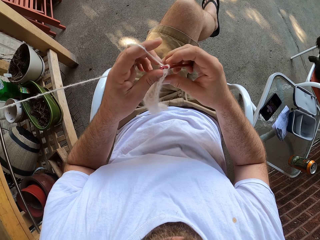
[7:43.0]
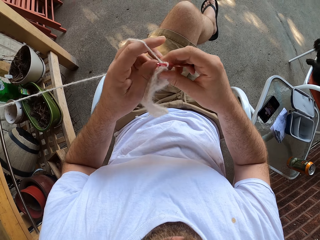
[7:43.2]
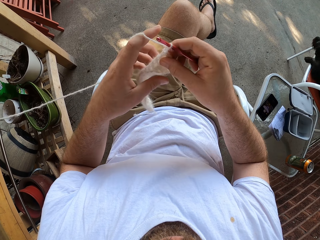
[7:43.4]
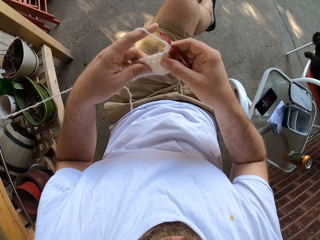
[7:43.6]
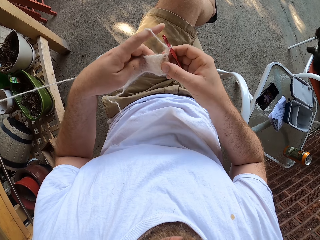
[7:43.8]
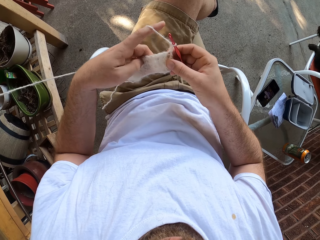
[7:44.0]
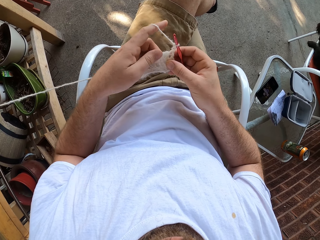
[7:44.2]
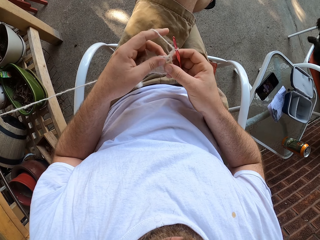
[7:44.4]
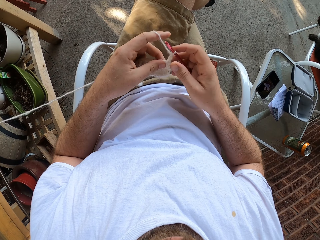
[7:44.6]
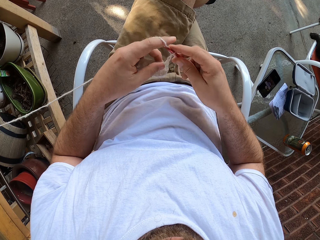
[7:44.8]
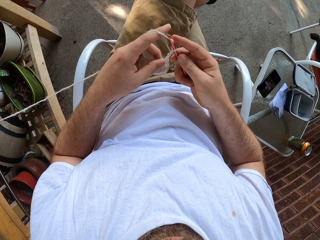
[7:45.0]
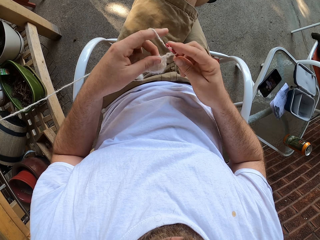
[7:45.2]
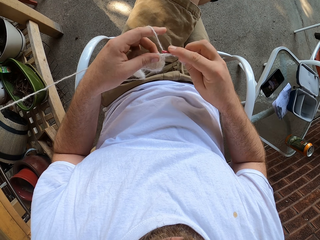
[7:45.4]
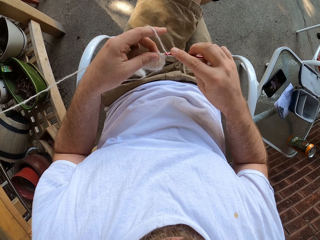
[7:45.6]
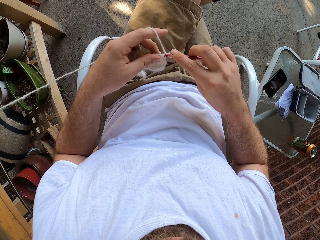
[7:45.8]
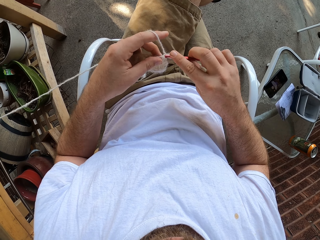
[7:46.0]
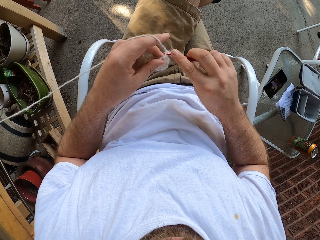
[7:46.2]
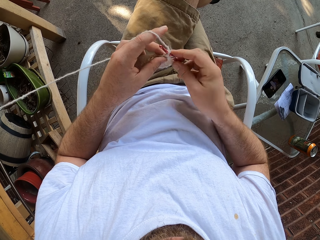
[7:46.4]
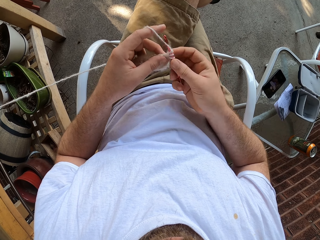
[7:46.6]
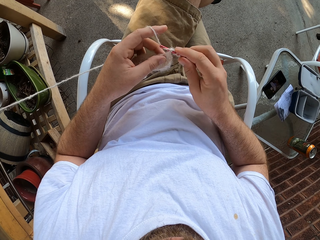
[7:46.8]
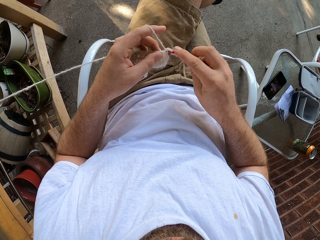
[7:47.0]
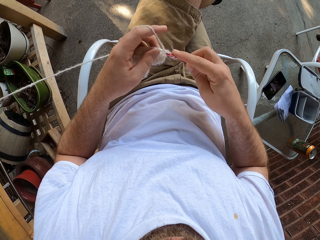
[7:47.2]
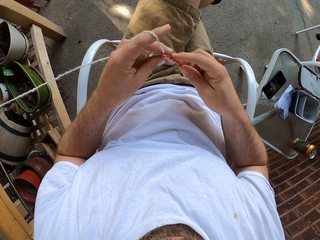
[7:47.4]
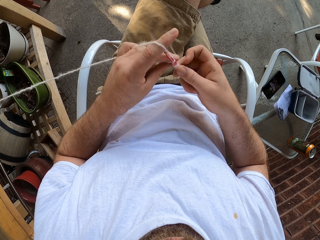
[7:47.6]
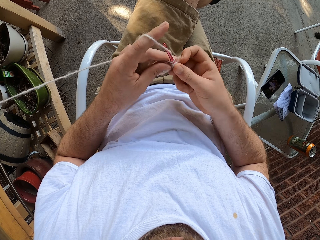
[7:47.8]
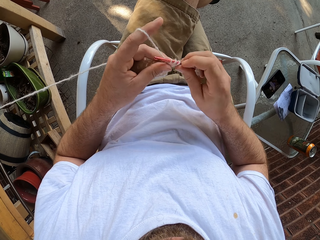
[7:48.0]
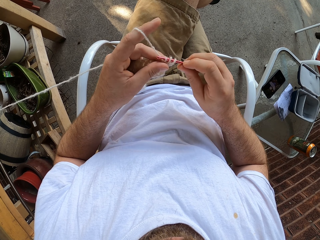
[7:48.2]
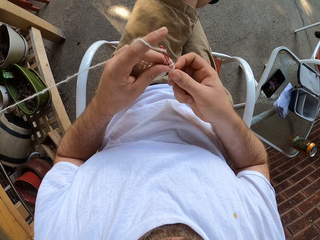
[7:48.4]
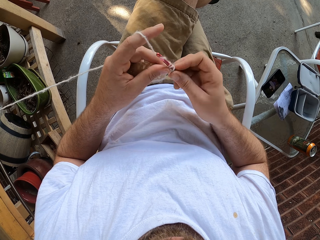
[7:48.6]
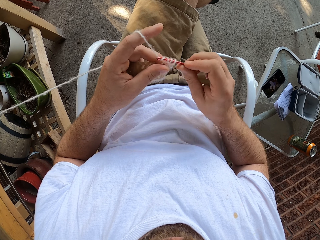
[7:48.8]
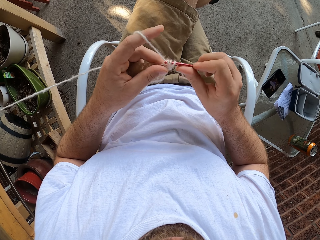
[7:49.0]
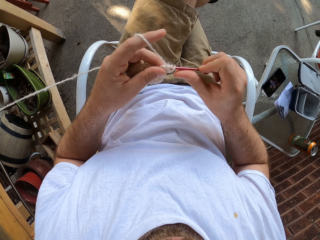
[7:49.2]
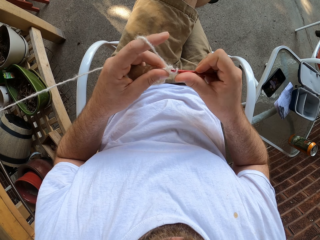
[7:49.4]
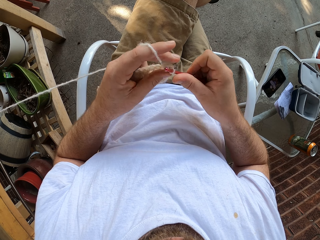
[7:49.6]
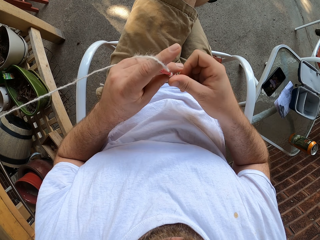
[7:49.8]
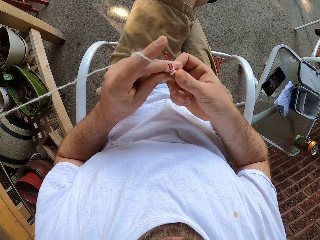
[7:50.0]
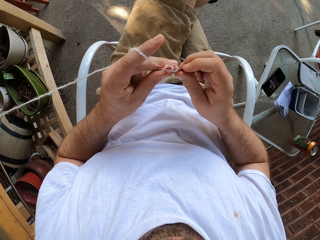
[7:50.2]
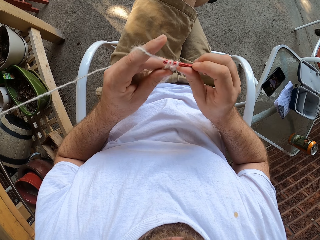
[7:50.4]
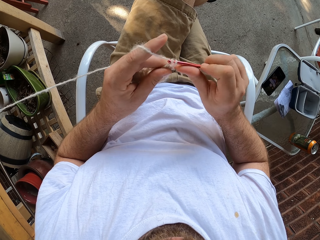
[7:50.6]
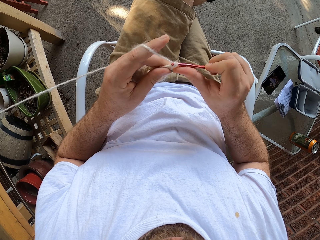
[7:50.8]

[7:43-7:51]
The camera wearer turns the fabric. They knit the fabric with crochet.

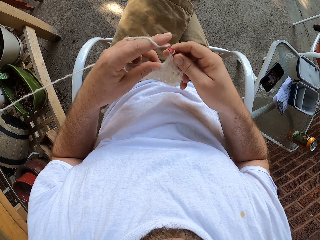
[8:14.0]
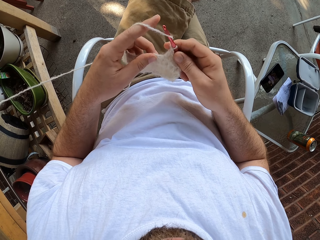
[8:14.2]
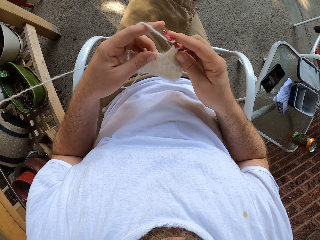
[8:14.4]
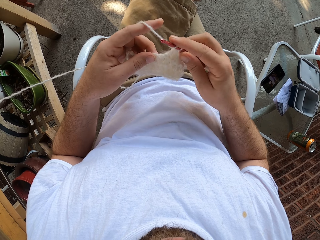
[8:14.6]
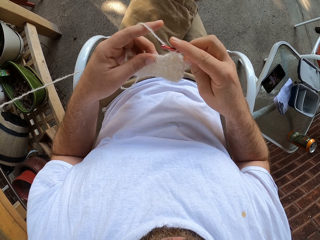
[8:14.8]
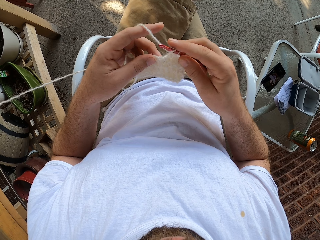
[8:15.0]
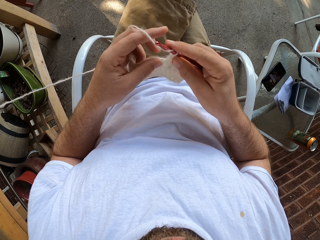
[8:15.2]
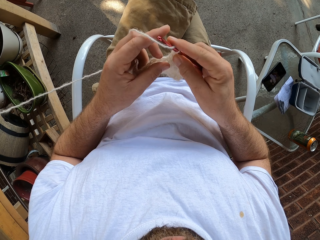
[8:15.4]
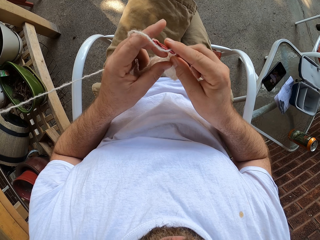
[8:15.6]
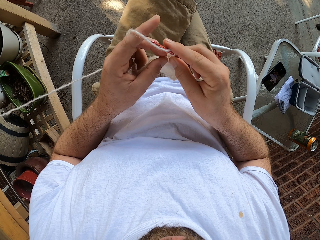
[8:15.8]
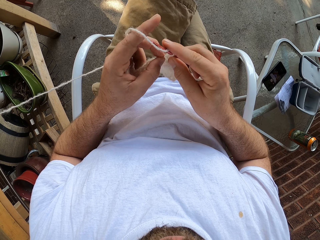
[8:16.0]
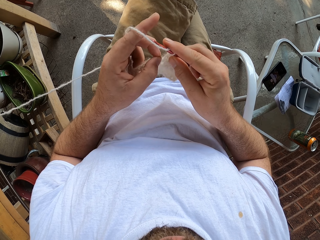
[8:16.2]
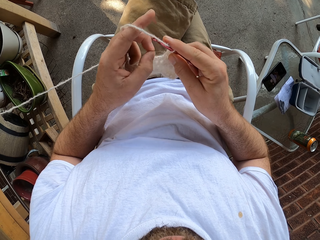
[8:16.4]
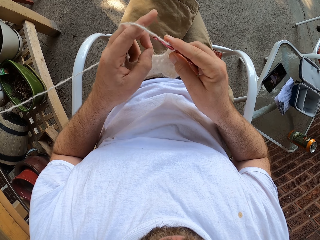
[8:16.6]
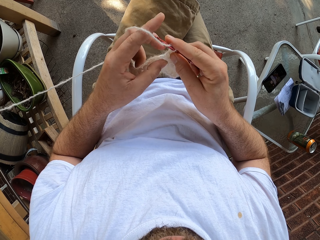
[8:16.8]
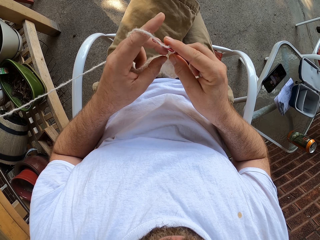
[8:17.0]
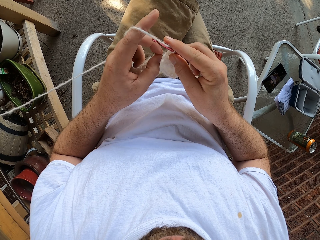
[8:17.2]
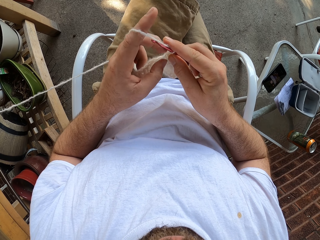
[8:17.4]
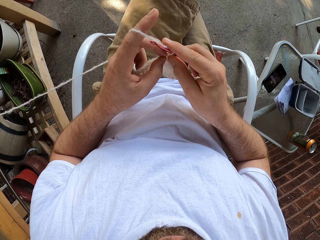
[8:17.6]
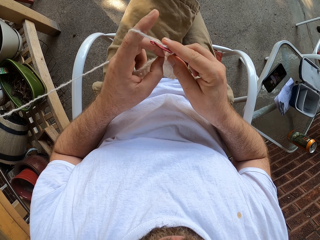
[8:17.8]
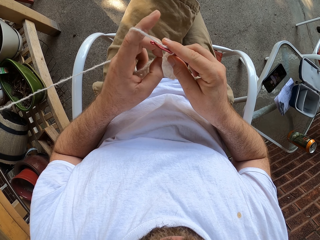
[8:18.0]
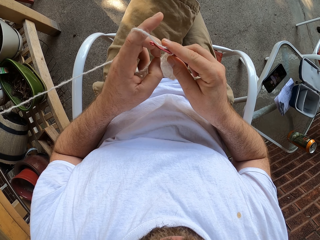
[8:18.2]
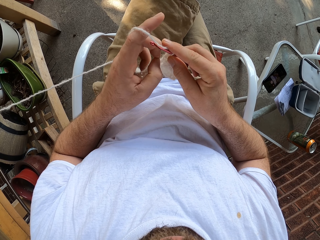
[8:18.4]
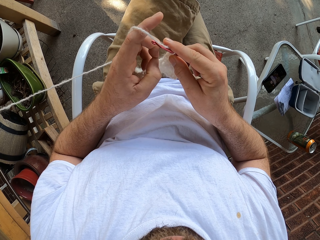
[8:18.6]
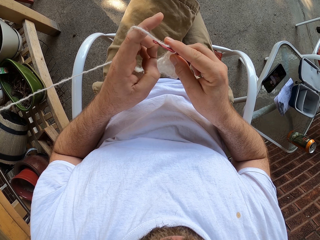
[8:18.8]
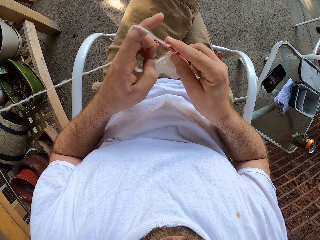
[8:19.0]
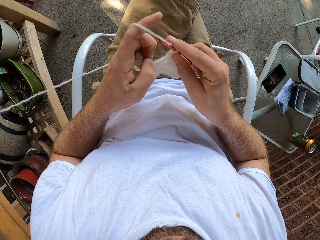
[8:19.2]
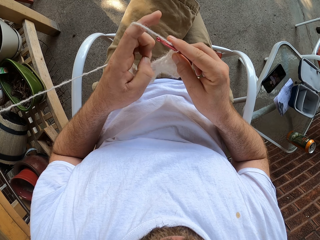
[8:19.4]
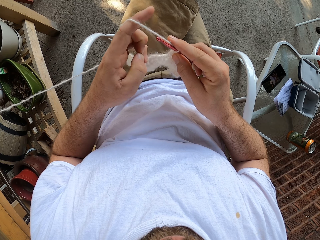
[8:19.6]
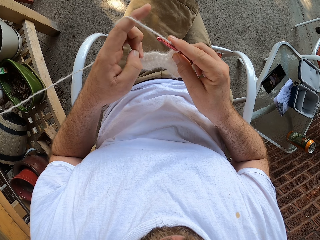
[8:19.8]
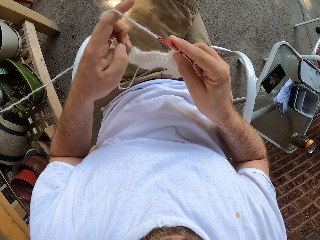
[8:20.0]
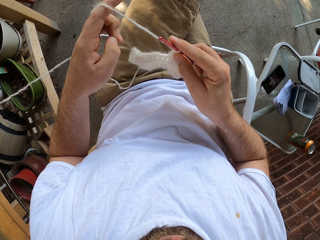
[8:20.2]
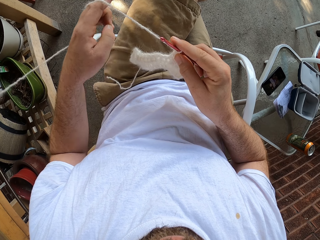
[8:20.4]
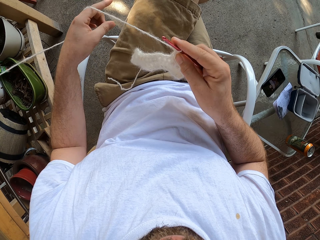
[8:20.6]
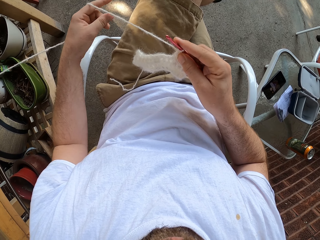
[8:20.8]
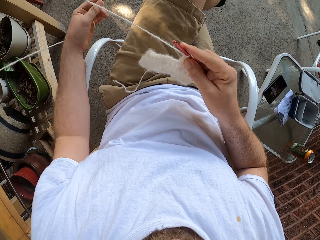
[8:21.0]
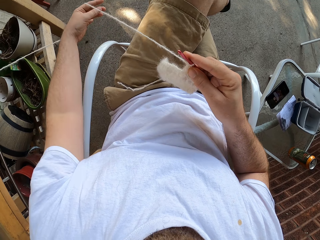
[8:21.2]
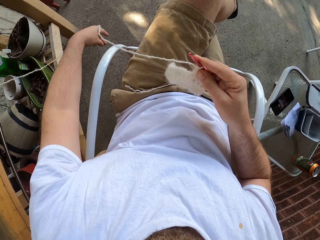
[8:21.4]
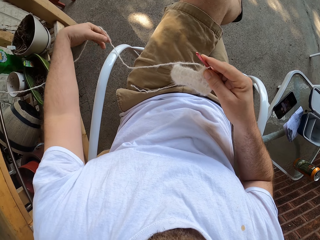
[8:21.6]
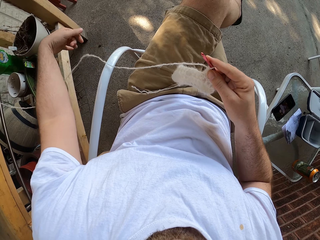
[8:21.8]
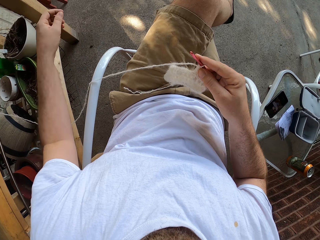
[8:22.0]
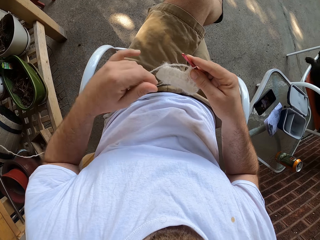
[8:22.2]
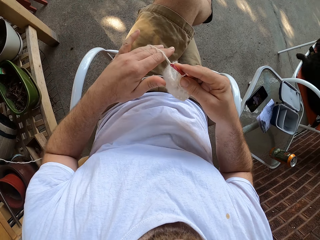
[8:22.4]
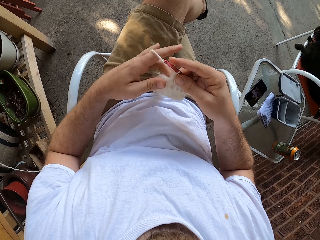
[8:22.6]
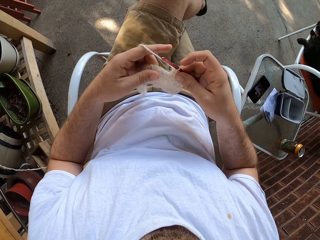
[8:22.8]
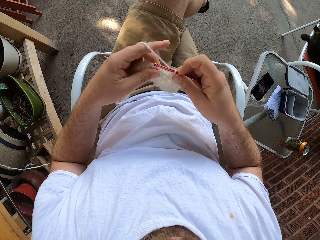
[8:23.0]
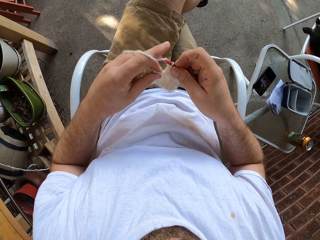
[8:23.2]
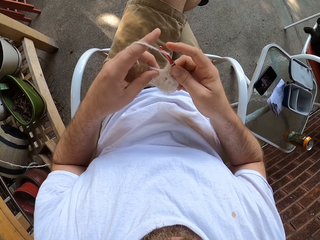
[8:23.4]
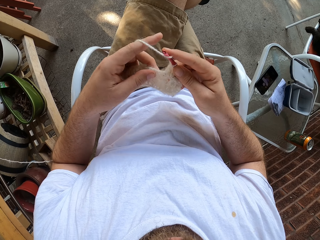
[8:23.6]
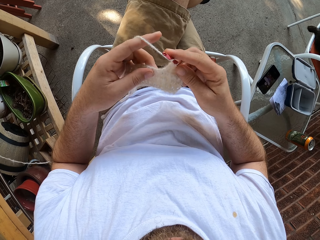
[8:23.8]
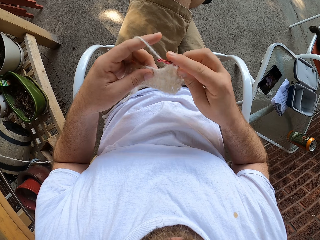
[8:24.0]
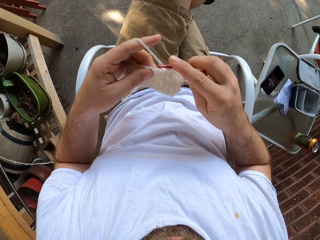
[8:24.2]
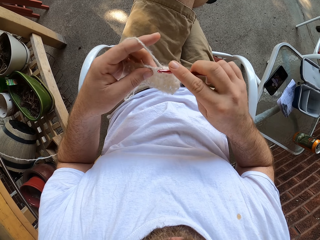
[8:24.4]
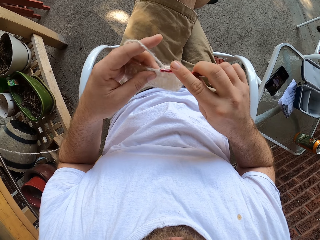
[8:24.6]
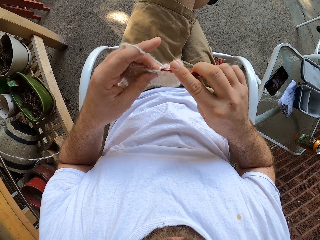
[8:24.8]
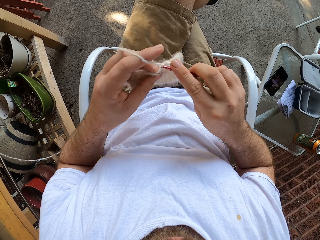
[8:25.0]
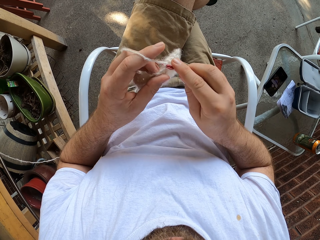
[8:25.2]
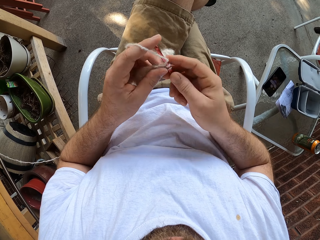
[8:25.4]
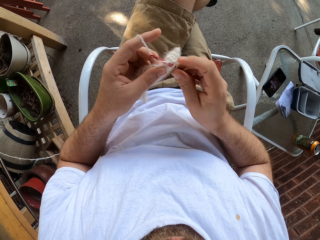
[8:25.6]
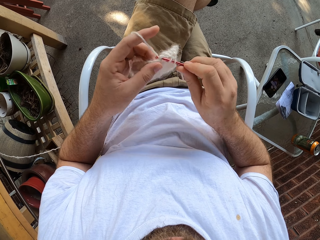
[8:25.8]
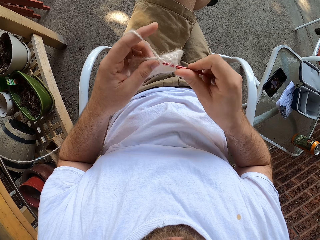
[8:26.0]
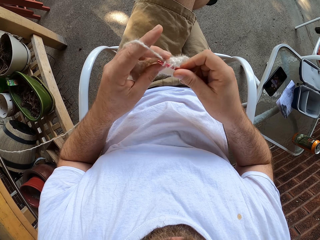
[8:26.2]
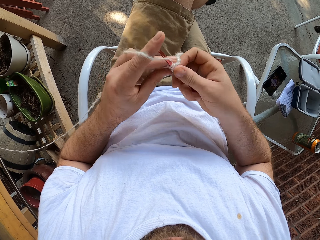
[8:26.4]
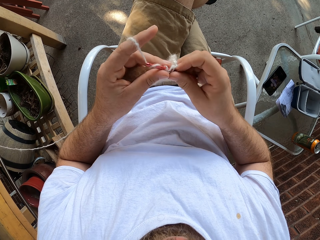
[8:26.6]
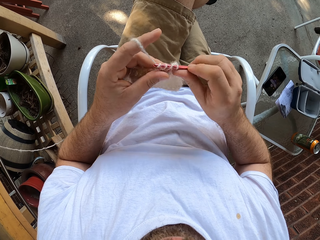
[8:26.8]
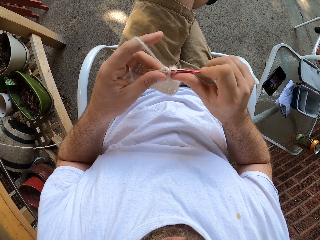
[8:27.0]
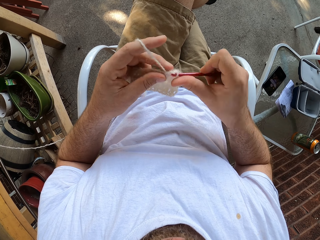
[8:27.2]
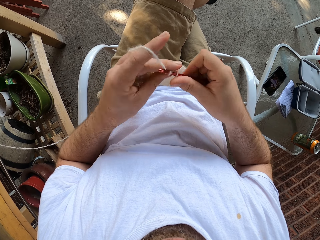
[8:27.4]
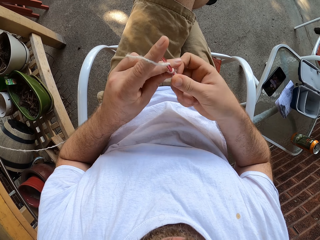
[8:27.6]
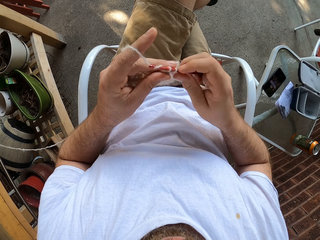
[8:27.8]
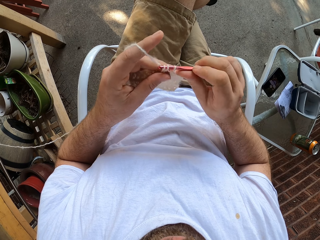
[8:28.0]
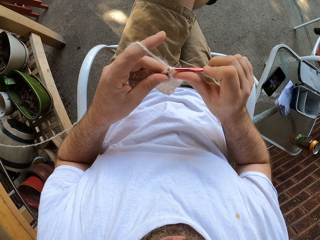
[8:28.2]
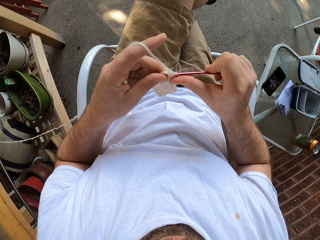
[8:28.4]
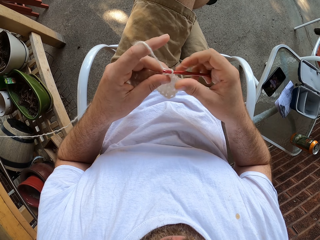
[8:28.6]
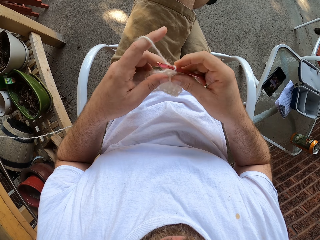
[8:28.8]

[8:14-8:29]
The camera wearer pulls loose yarn ends from the fabric. He pulls on a thread with his left hand. He knits the fabric with crochet.
